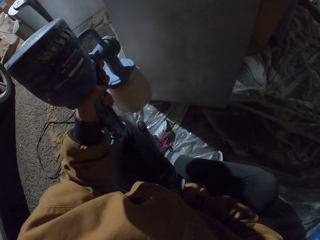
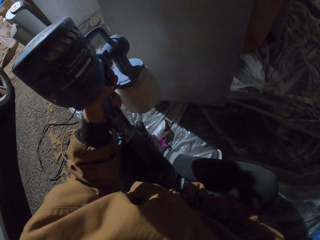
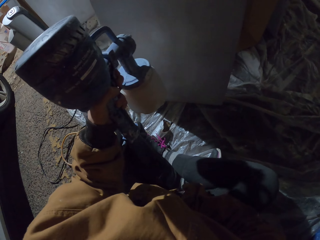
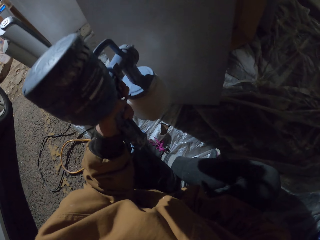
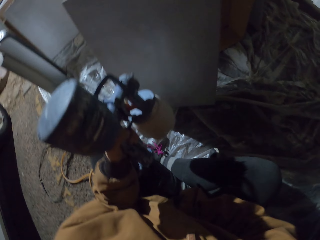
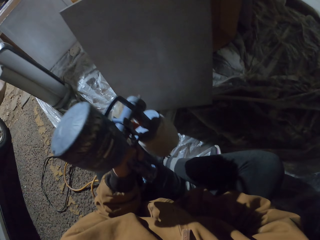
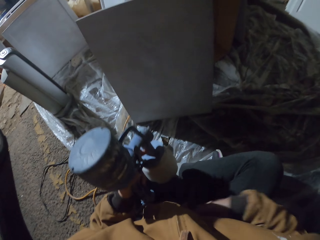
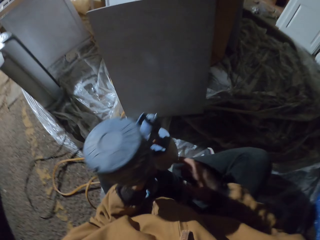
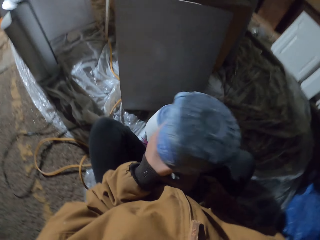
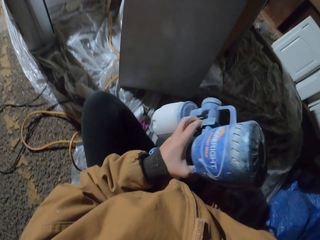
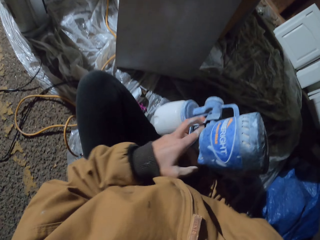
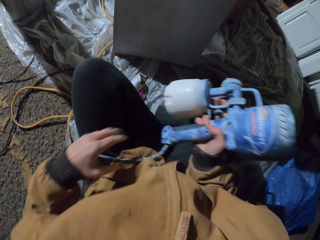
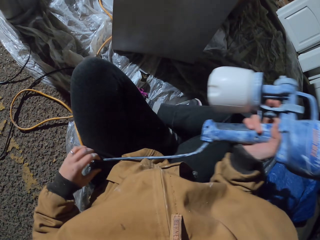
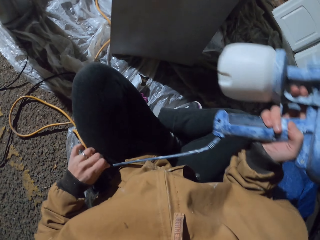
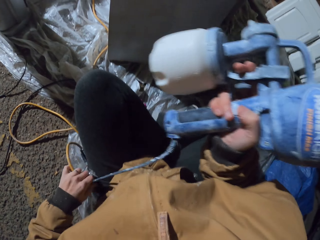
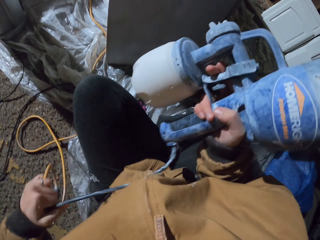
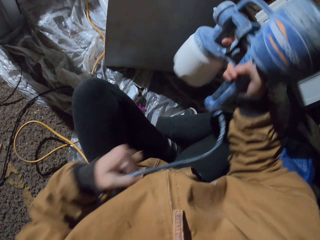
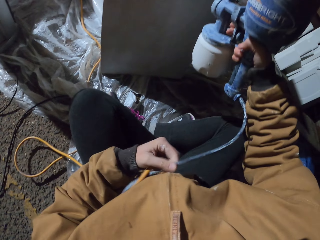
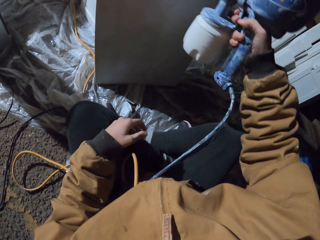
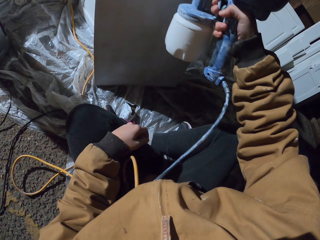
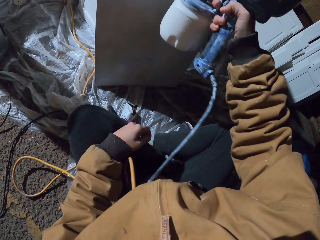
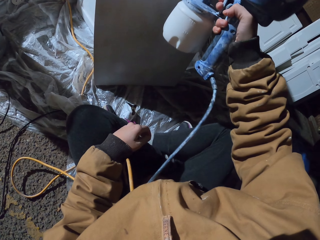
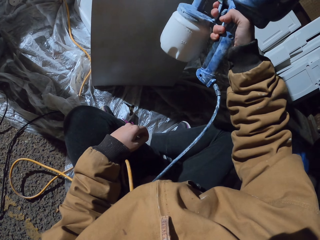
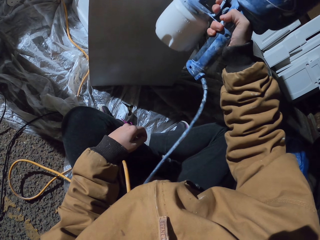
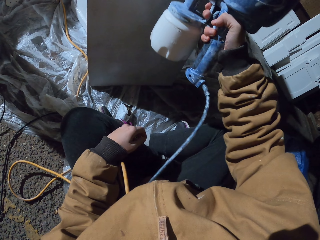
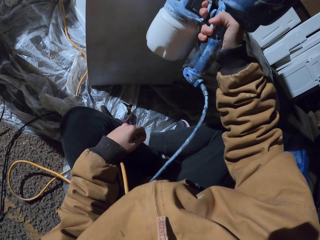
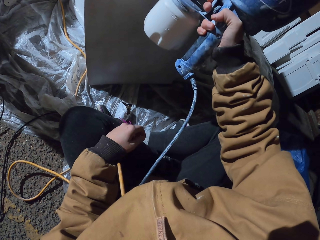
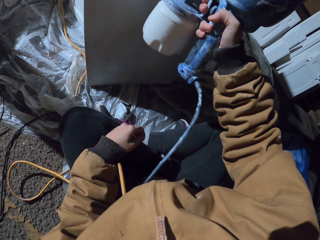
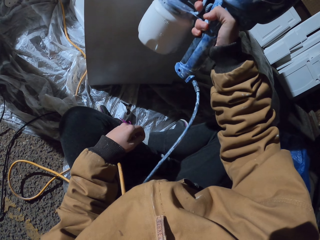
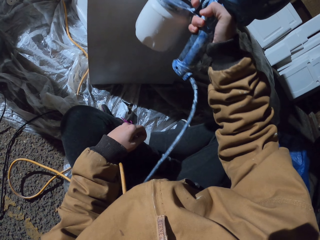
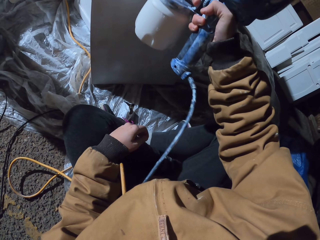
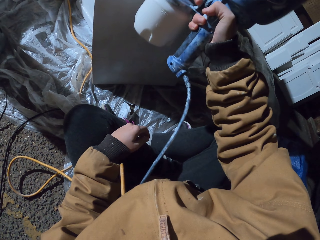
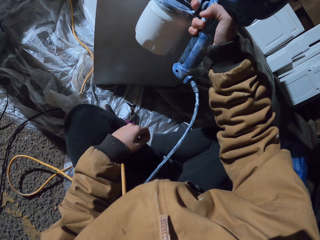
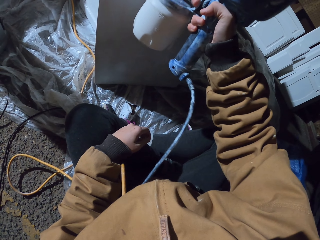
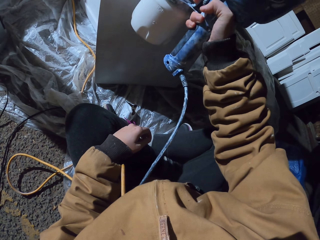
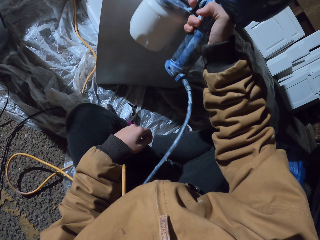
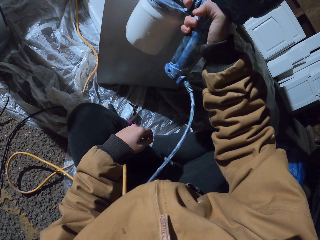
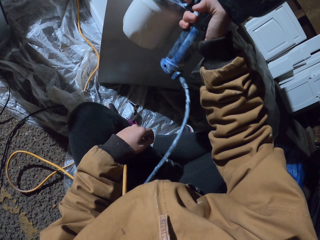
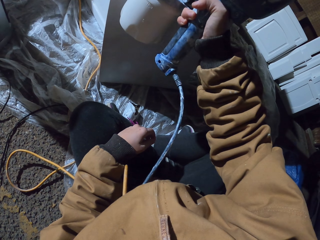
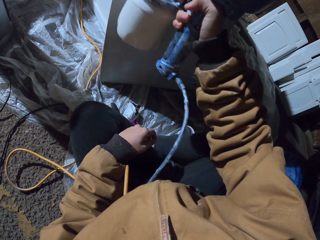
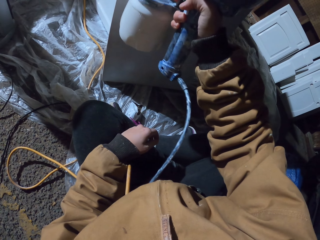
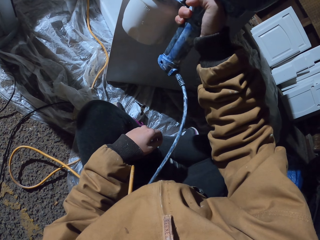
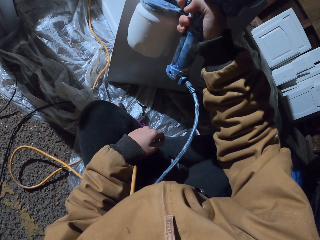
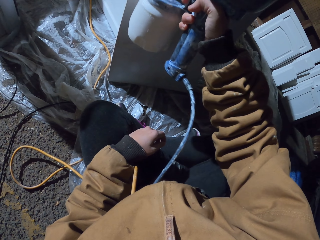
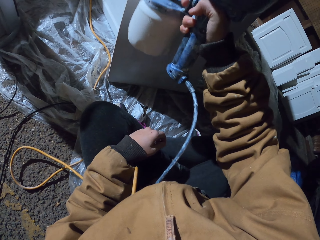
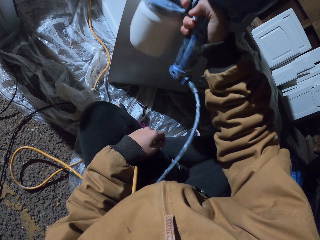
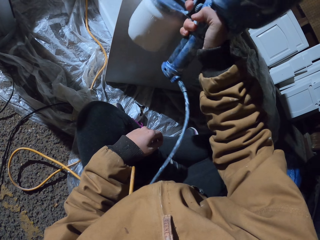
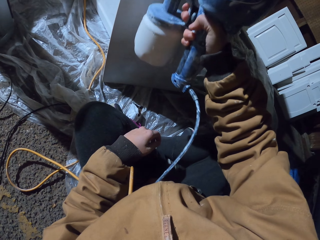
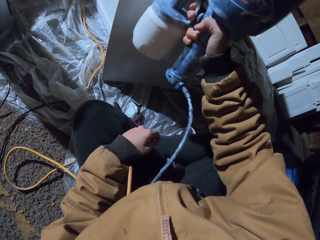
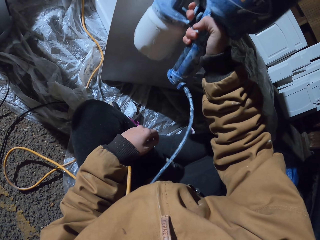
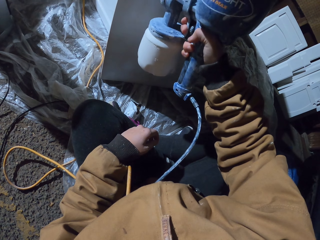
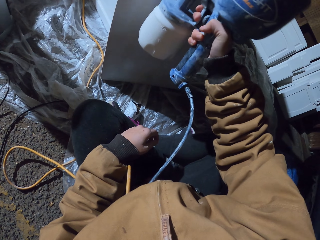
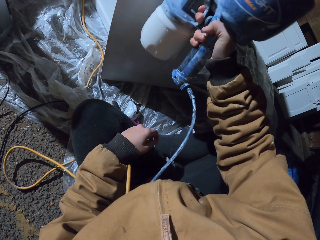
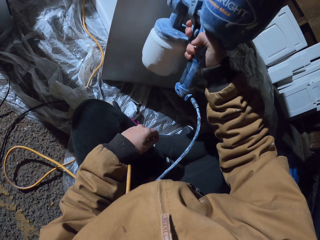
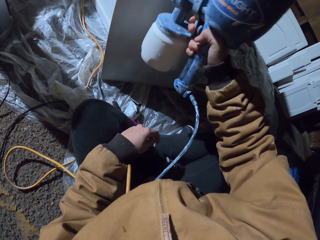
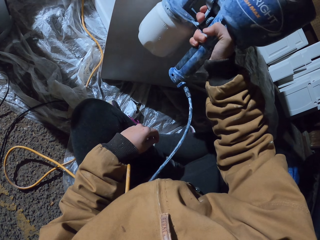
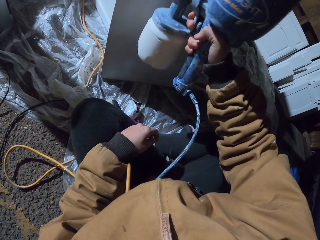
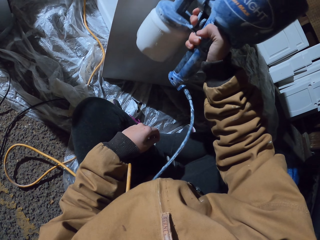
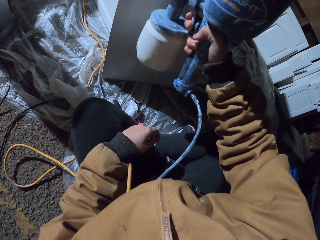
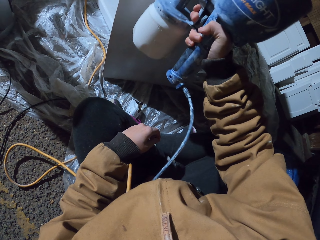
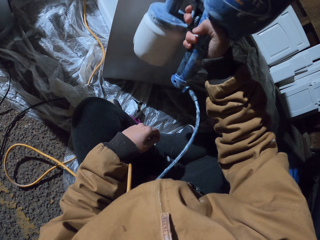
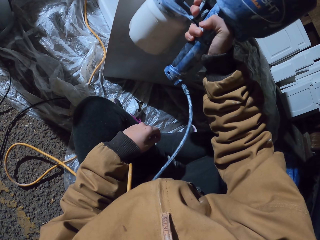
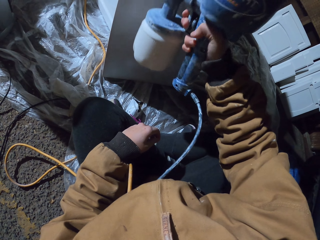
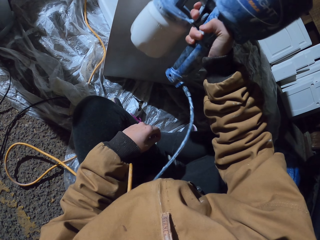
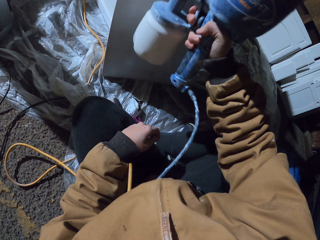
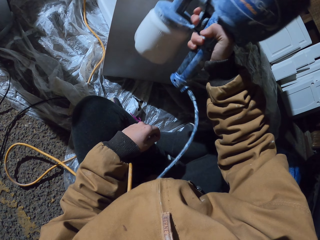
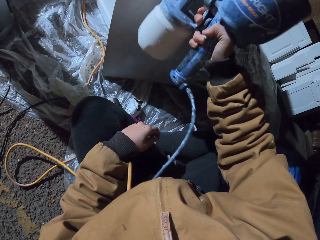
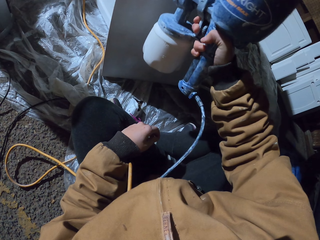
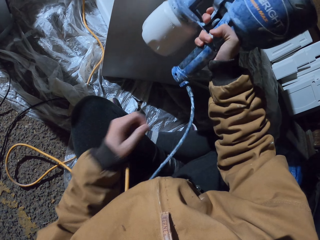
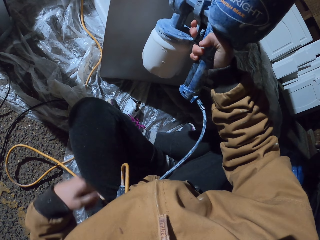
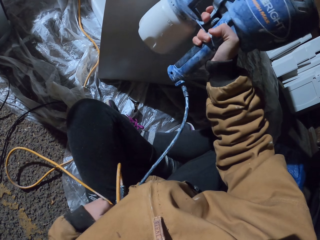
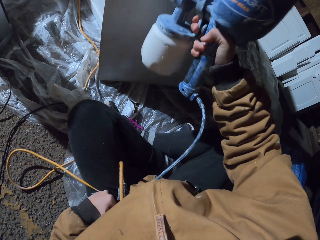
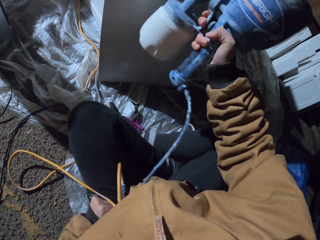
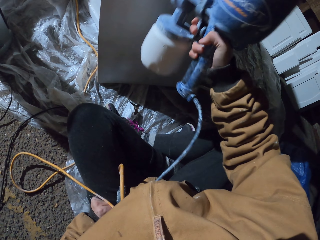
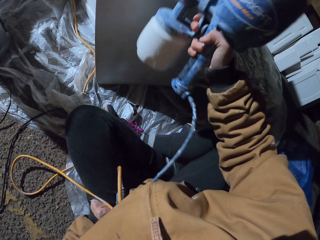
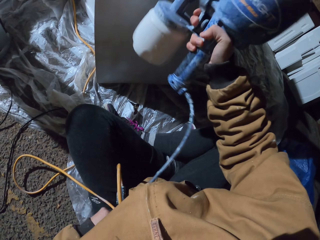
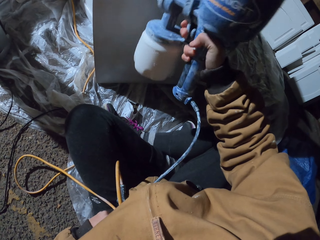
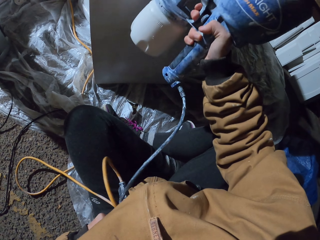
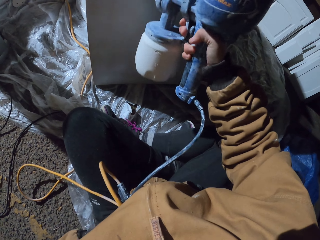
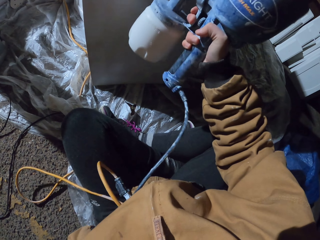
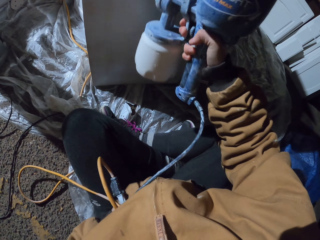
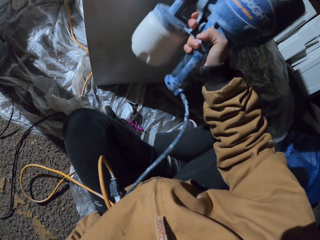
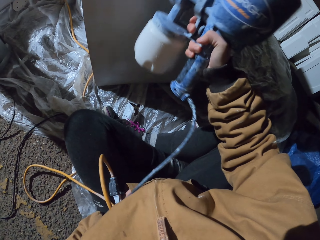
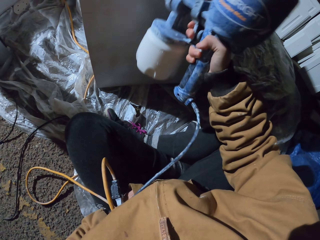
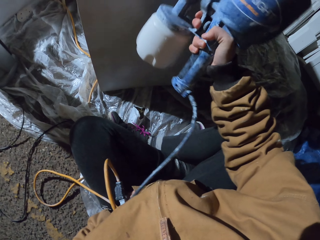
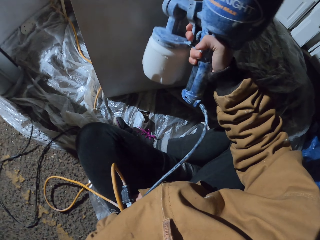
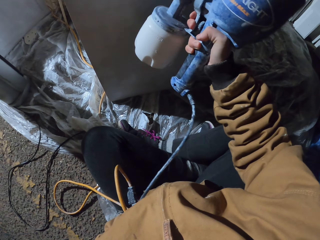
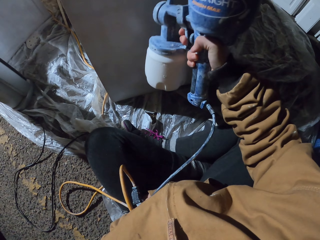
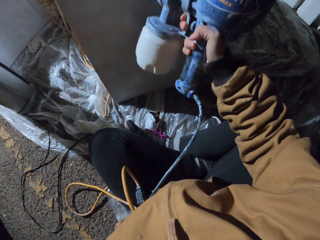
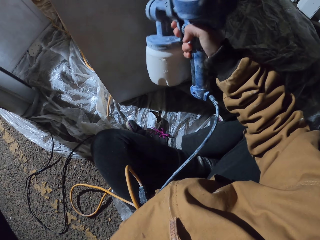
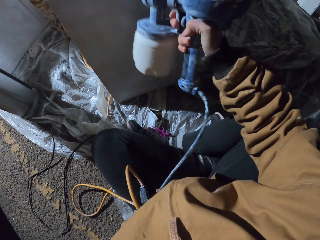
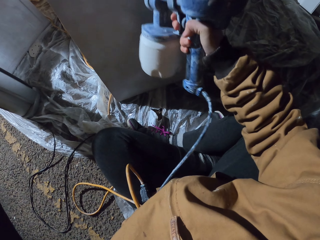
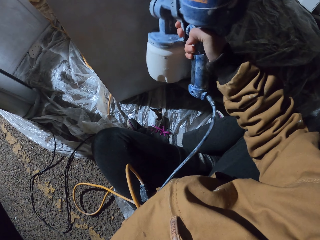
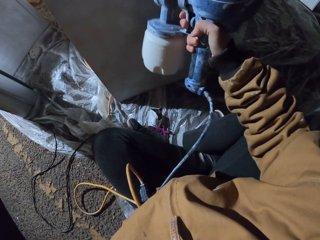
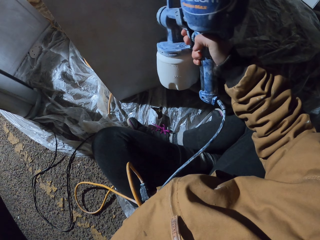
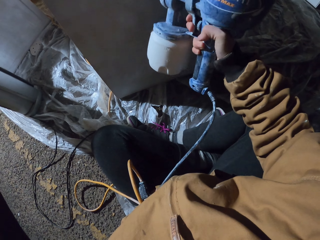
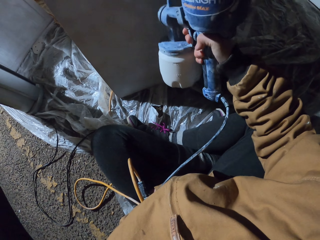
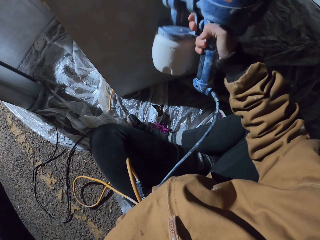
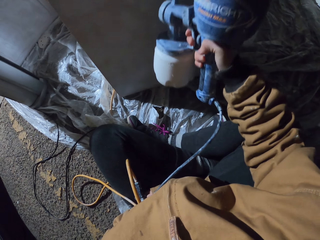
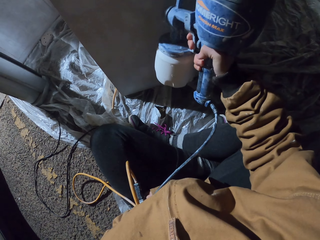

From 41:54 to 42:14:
The camera wearer holds the spray gun and moves hands. They change hands. They spray the wood. They spray the wood again. They move hand and spray the wood.
